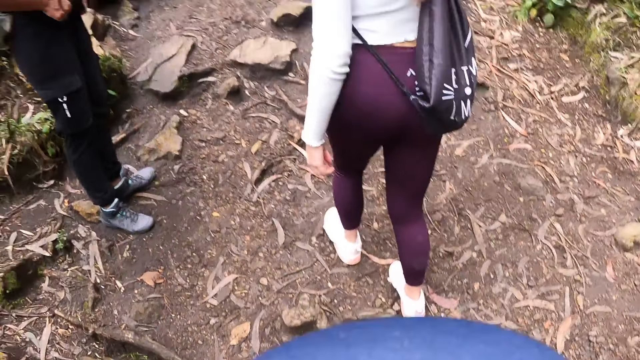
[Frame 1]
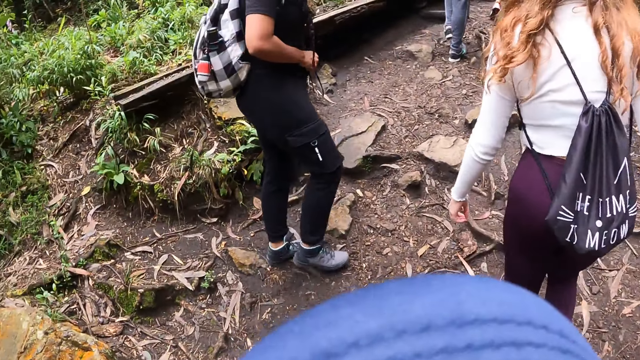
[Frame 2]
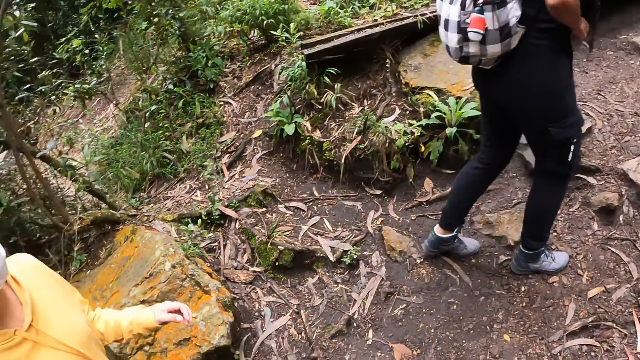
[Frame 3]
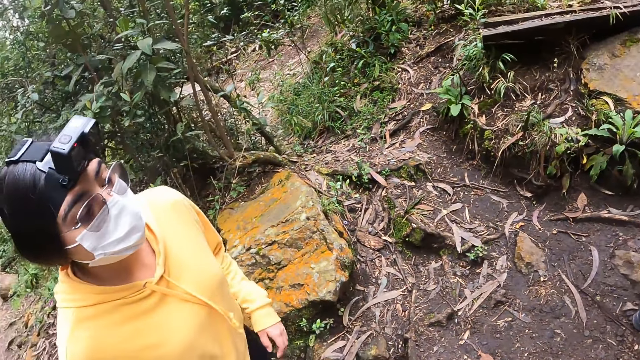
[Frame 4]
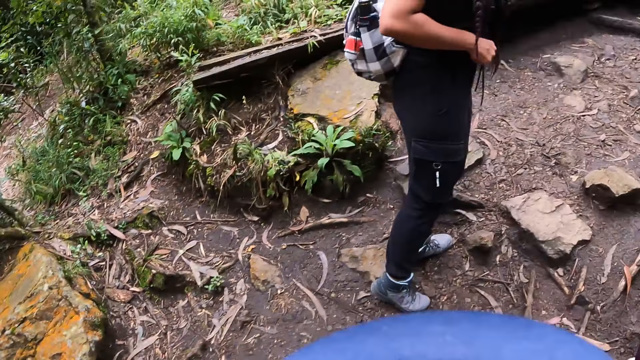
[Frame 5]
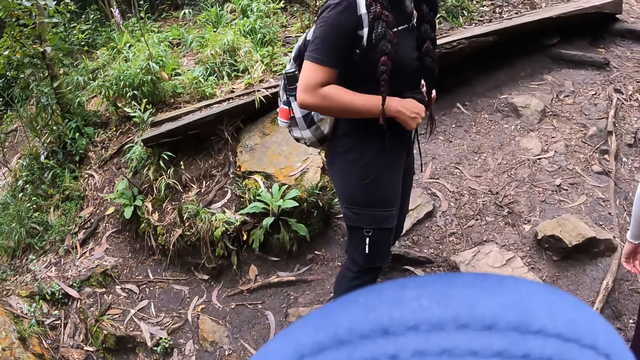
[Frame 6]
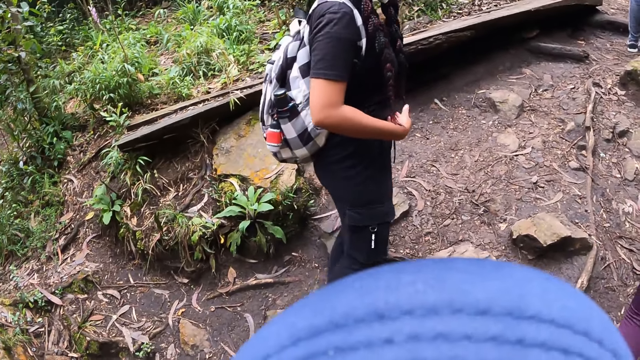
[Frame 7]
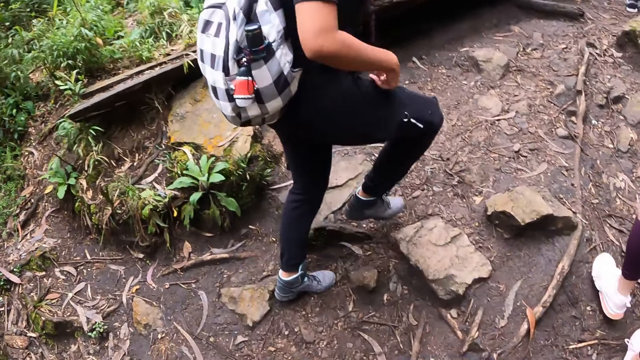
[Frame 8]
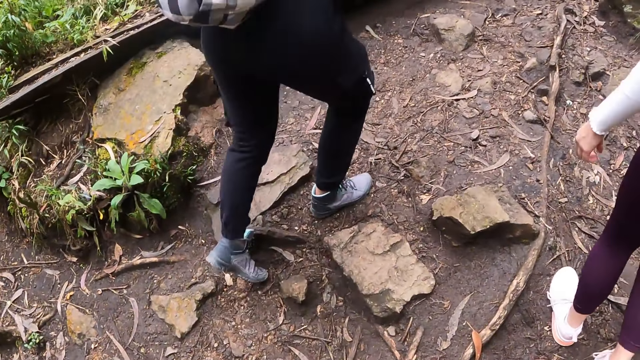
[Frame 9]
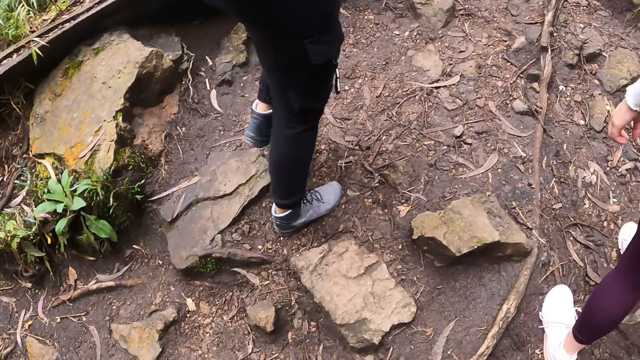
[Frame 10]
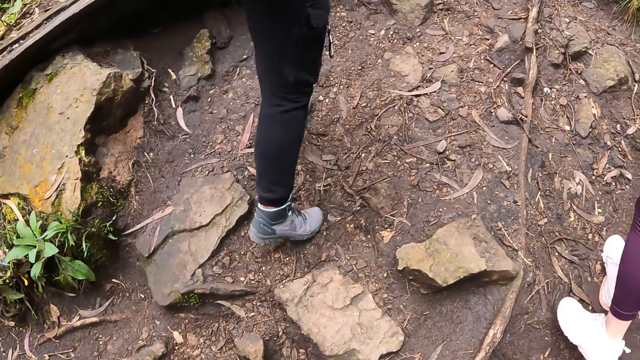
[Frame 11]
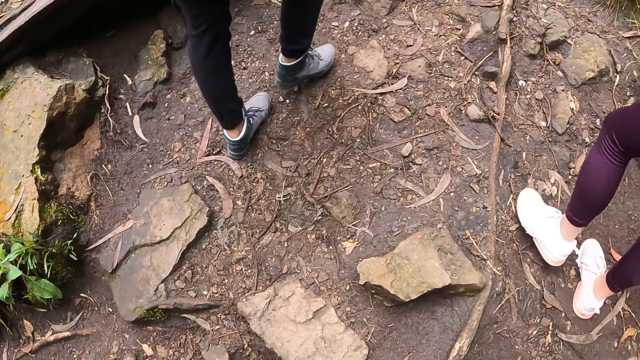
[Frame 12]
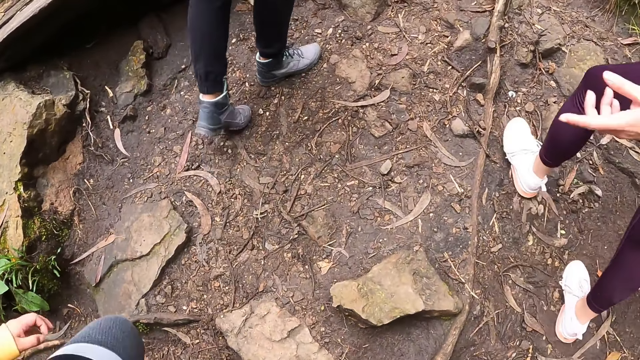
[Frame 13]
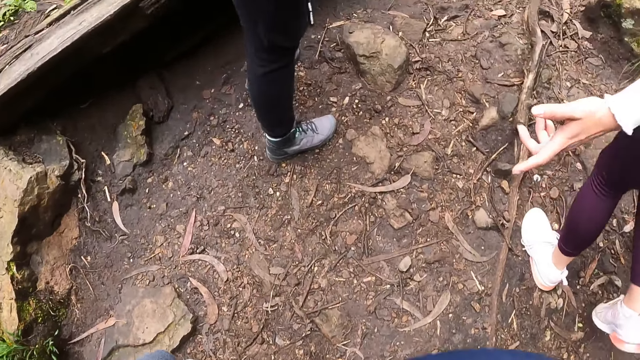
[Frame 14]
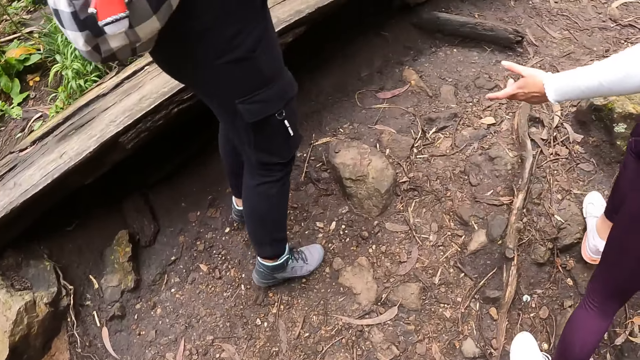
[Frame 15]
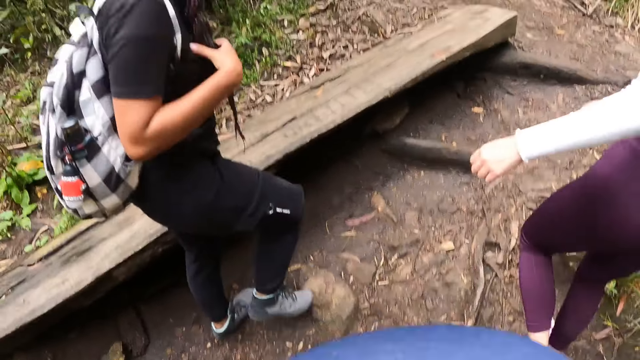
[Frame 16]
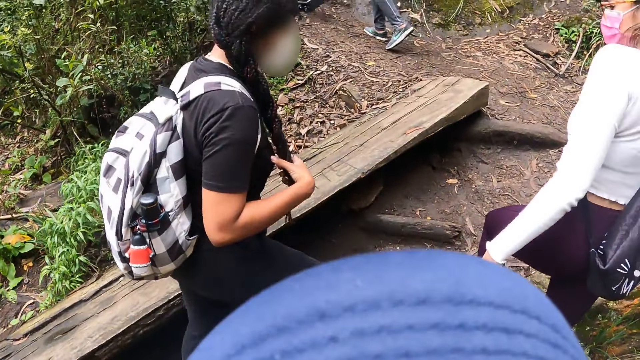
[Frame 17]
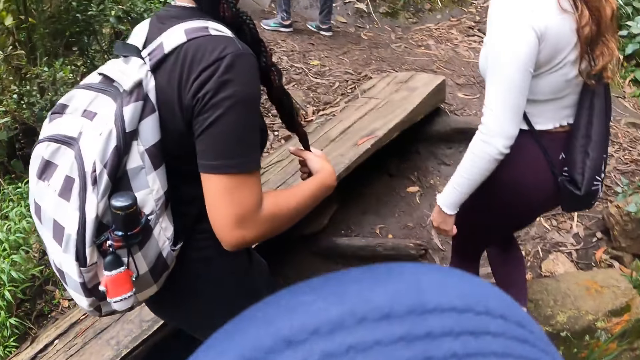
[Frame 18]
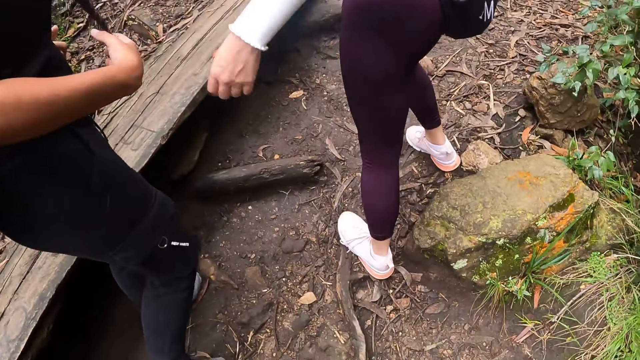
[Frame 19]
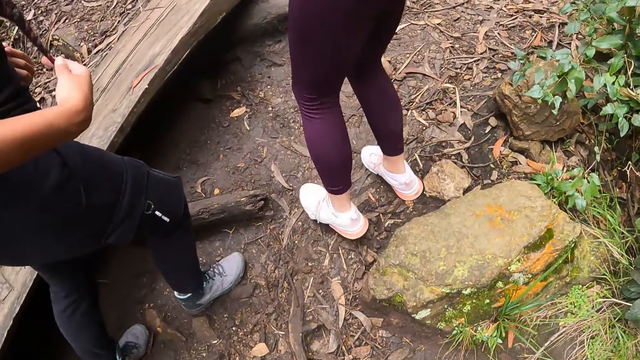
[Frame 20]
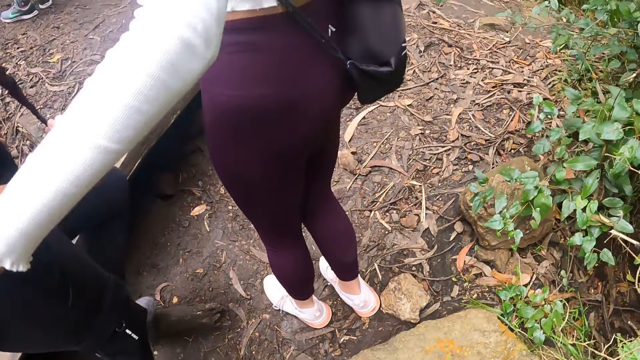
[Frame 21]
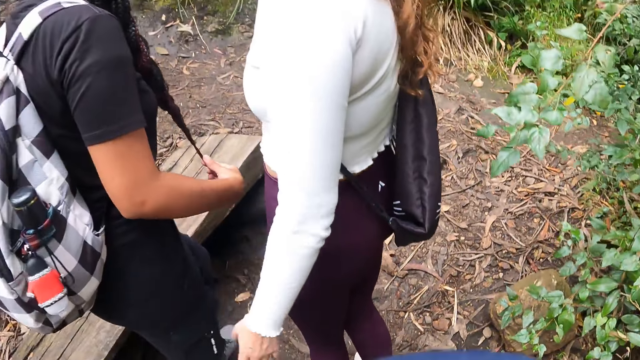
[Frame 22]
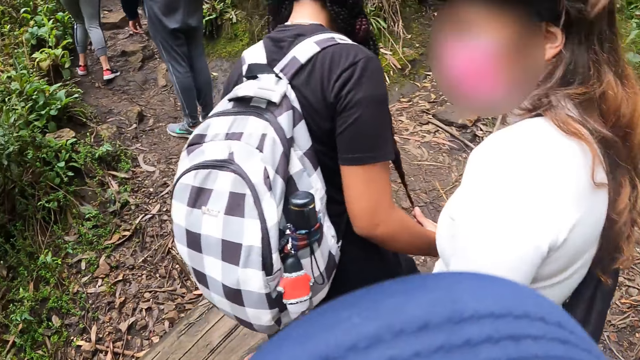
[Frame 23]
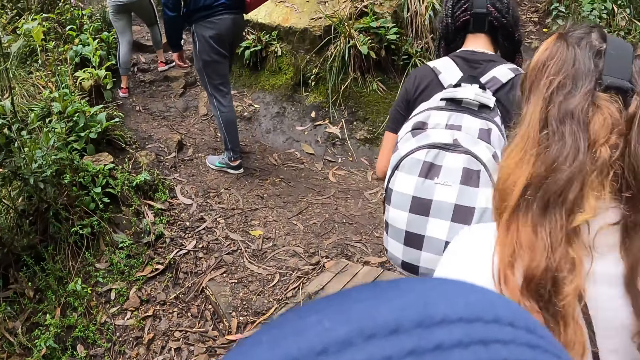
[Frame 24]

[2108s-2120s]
The camera wearer looks around. They walk on the forest pathway. They walk on the forest pathway again.

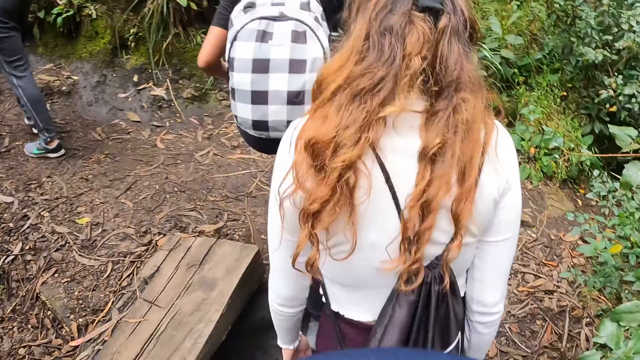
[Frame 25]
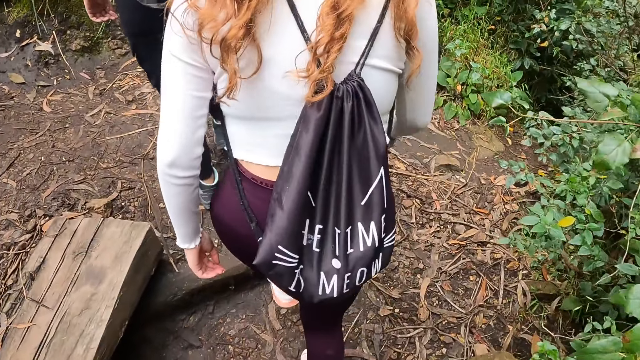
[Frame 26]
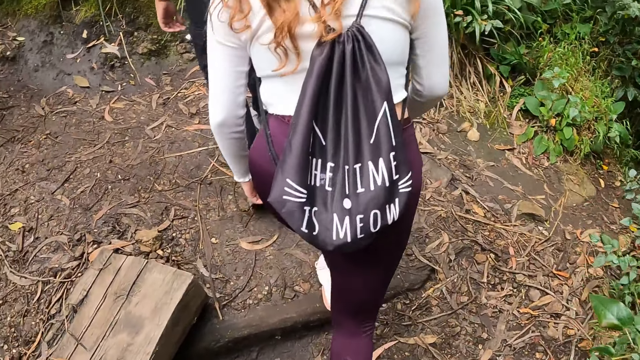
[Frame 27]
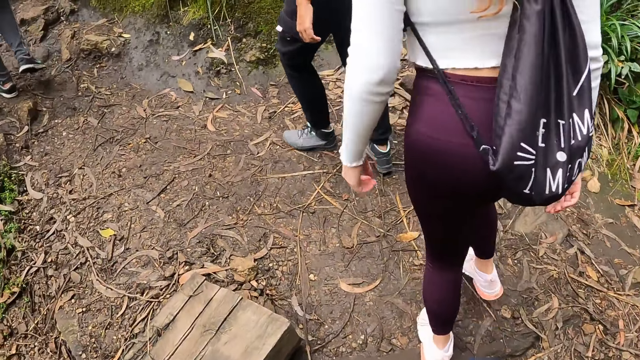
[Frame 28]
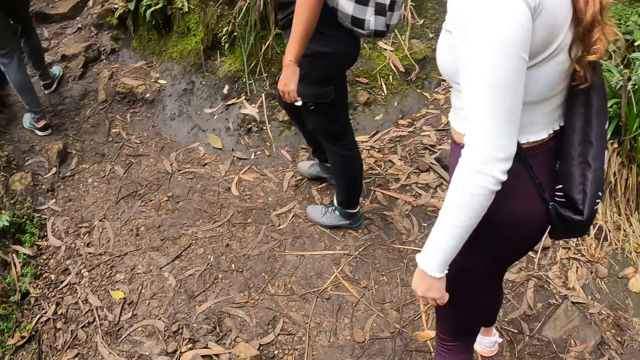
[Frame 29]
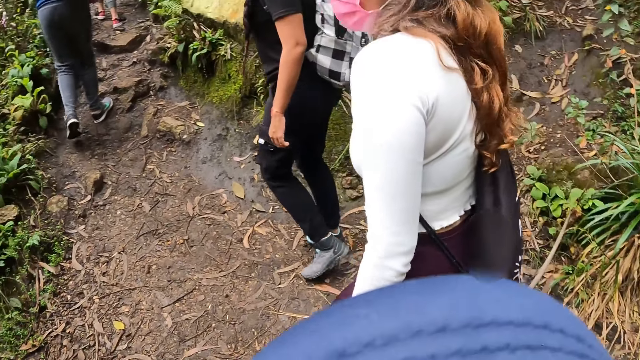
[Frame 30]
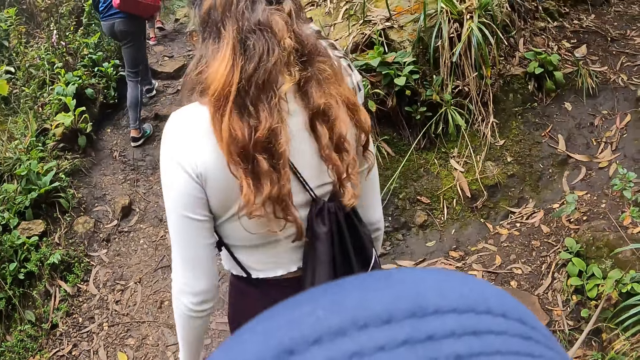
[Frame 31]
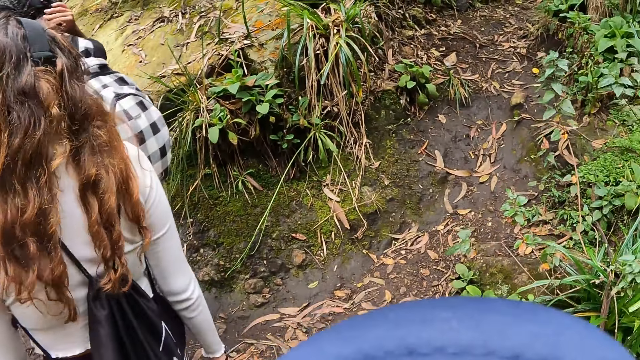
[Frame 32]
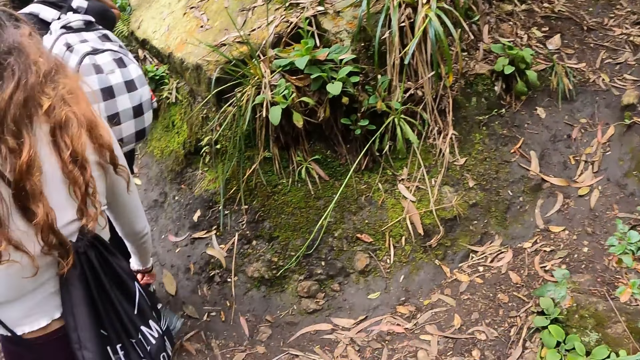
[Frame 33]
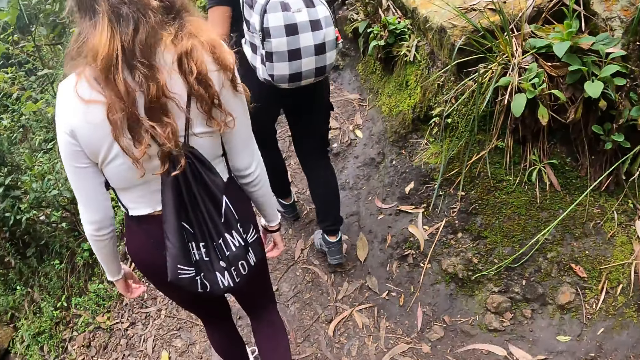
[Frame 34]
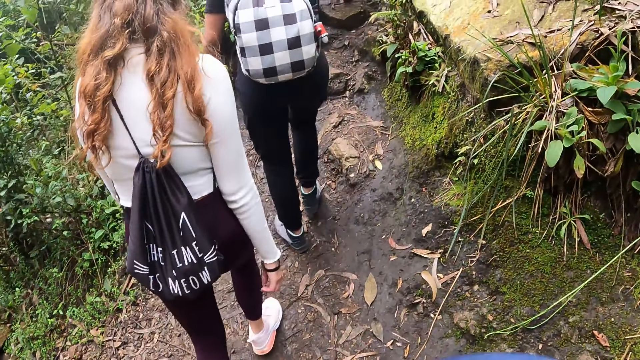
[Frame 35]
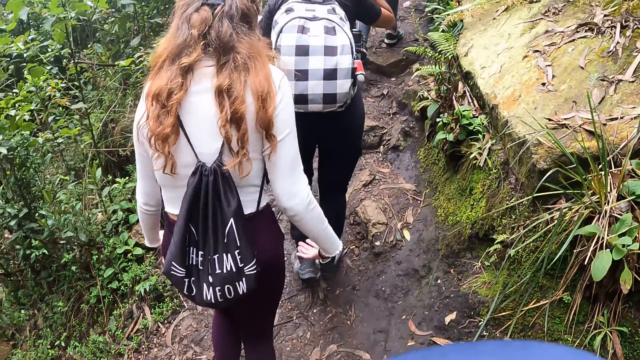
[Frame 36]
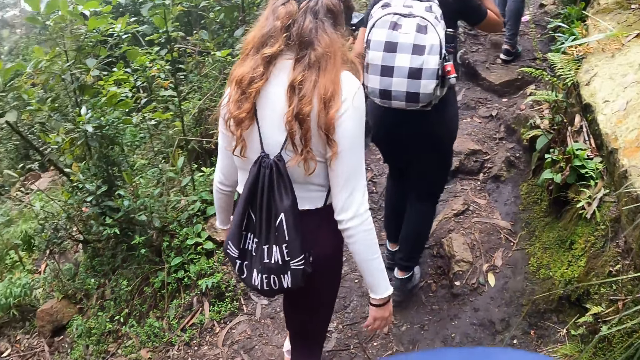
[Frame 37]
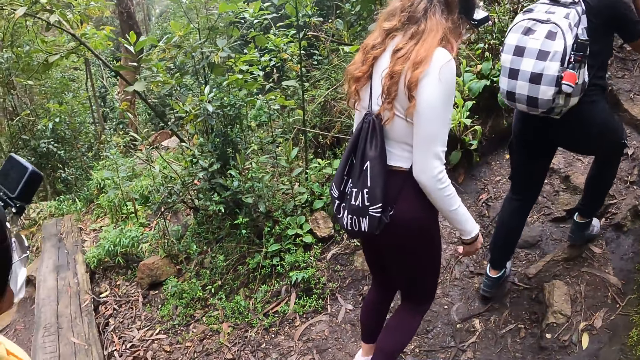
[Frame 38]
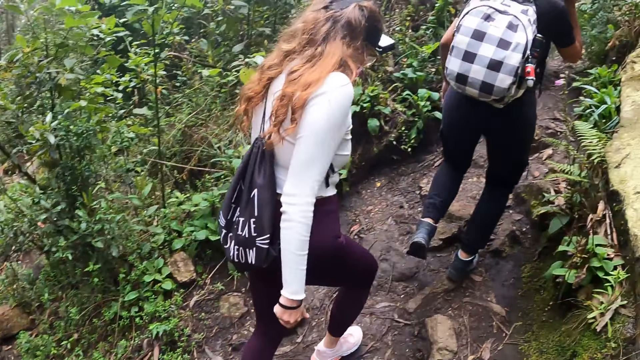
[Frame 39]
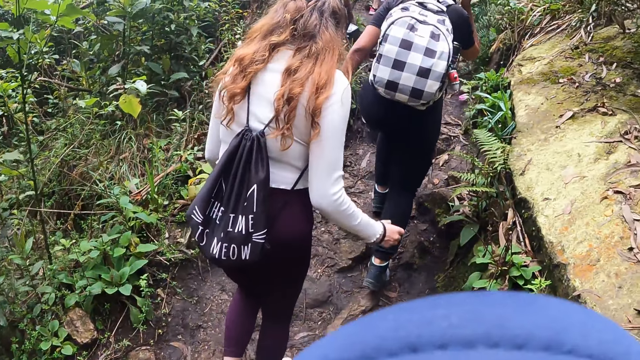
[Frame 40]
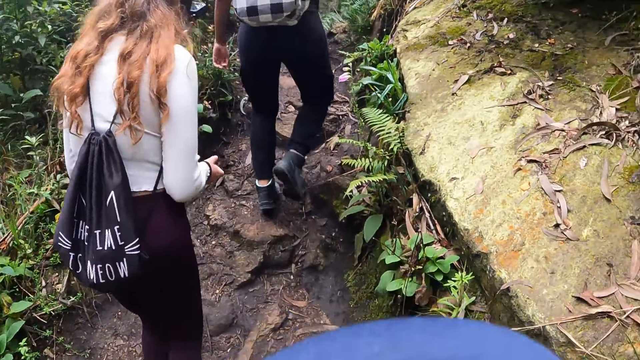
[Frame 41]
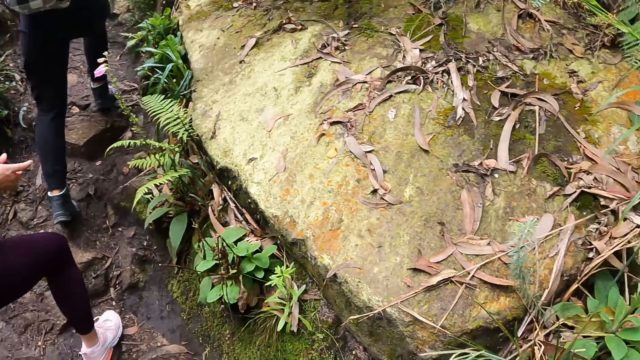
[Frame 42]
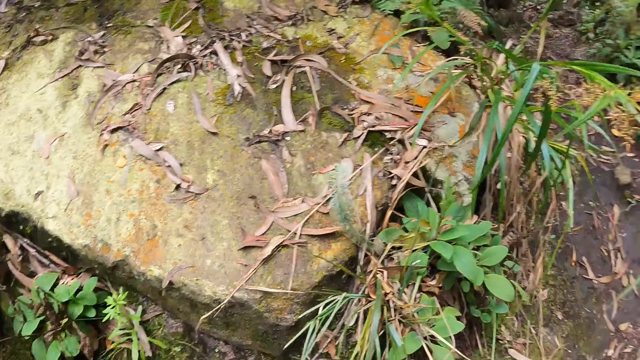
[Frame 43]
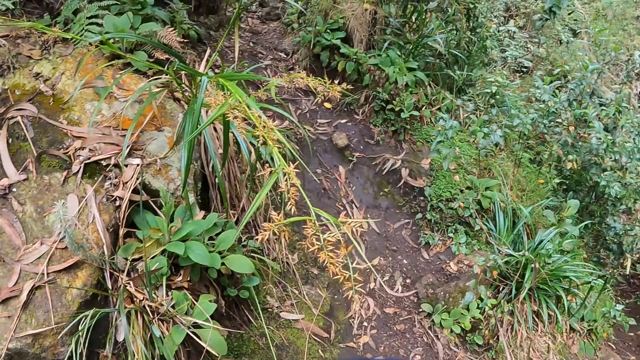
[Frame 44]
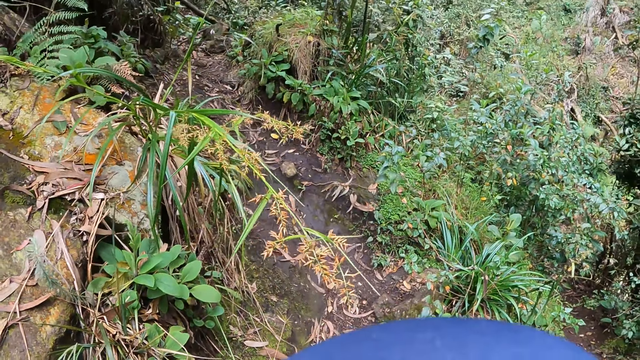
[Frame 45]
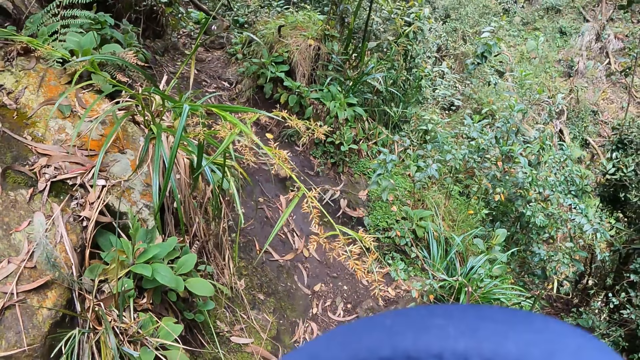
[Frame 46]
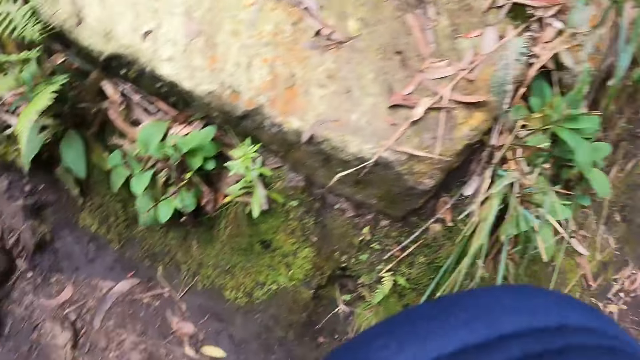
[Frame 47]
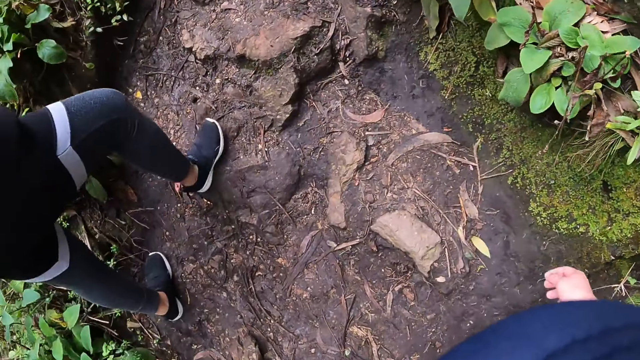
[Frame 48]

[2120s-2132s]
The camera wearer walks on the forest pathway. The woman adjusts the wrist band in her right hand with her left hand. The camera wearer looks around.
